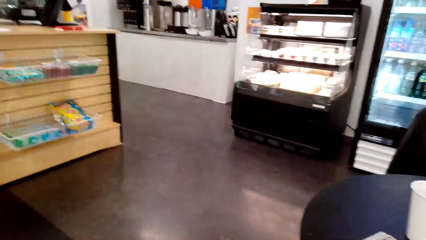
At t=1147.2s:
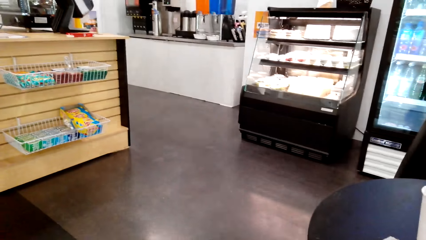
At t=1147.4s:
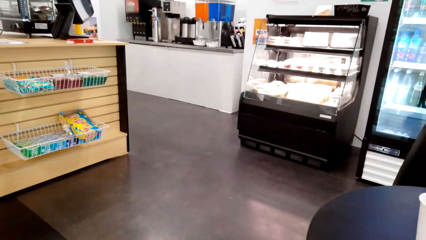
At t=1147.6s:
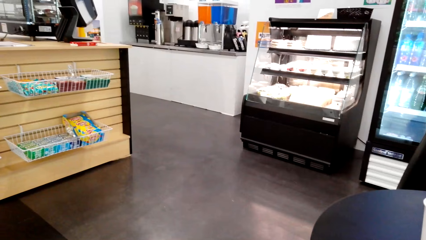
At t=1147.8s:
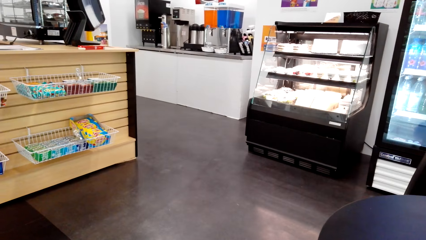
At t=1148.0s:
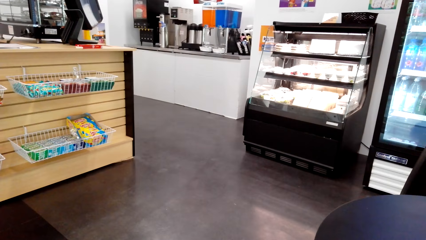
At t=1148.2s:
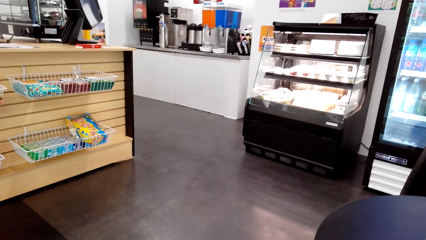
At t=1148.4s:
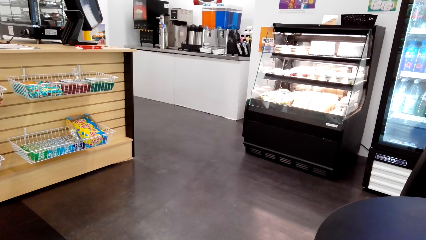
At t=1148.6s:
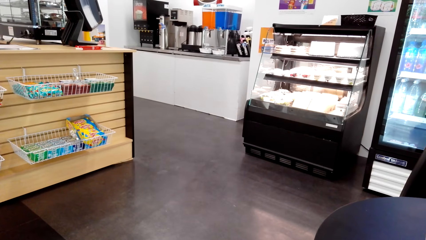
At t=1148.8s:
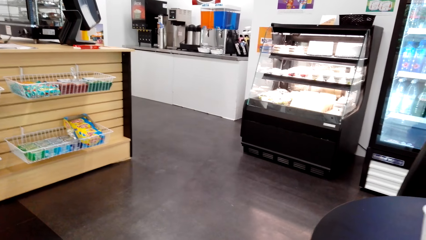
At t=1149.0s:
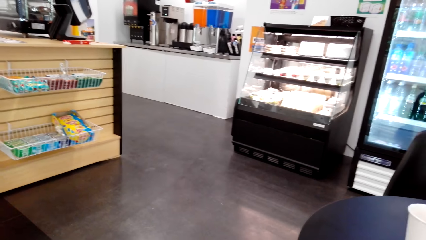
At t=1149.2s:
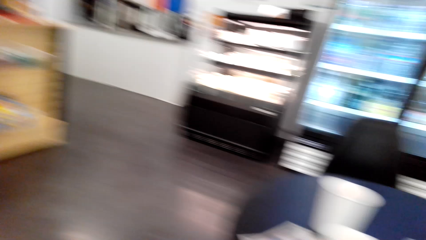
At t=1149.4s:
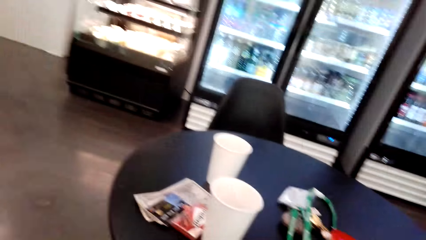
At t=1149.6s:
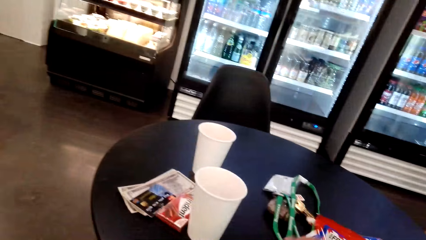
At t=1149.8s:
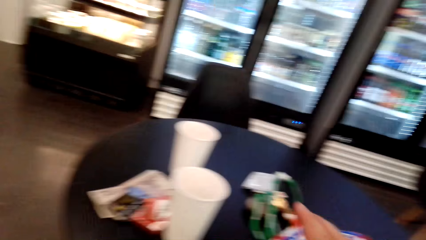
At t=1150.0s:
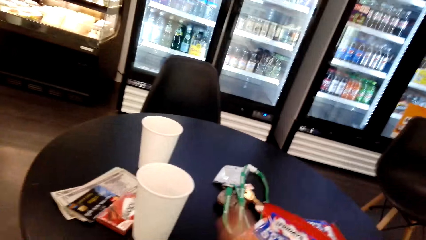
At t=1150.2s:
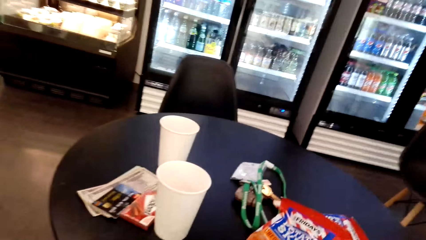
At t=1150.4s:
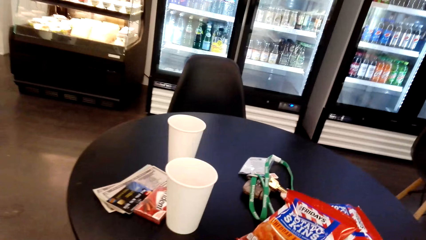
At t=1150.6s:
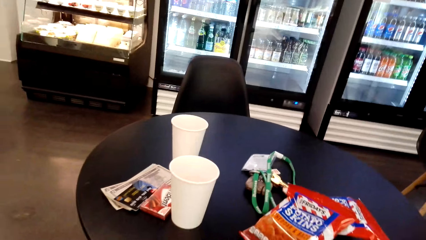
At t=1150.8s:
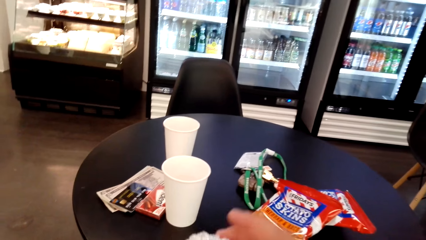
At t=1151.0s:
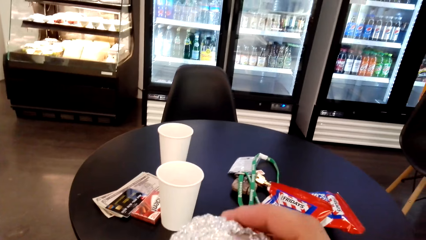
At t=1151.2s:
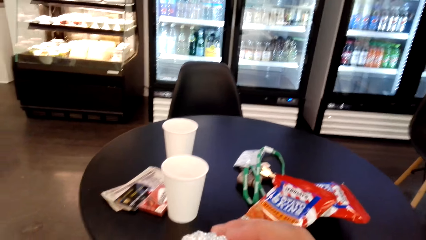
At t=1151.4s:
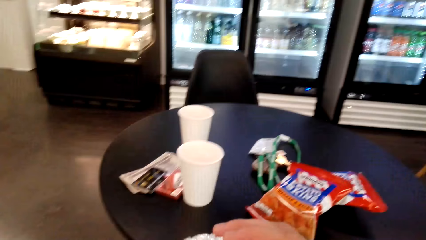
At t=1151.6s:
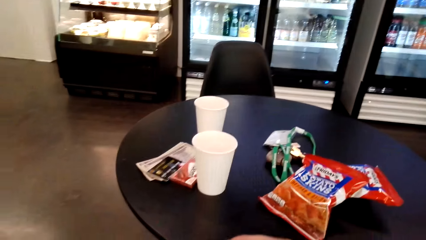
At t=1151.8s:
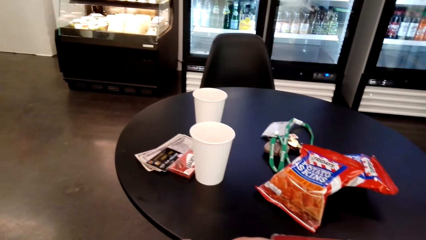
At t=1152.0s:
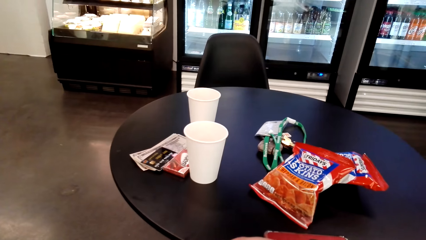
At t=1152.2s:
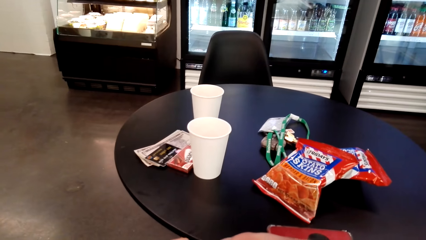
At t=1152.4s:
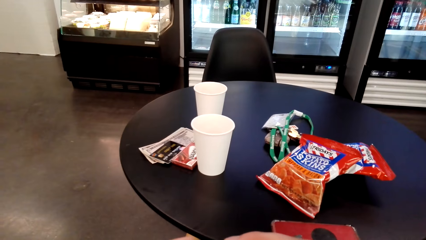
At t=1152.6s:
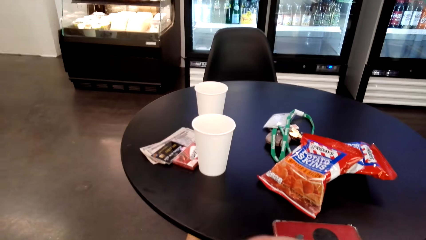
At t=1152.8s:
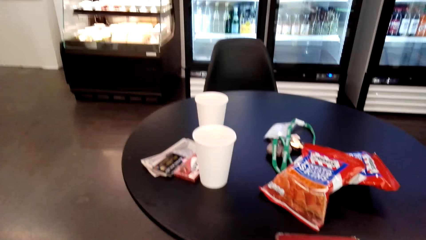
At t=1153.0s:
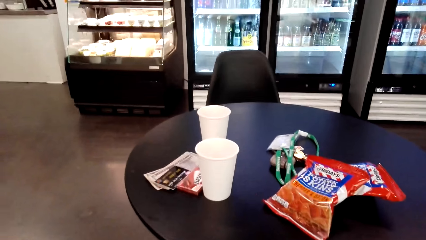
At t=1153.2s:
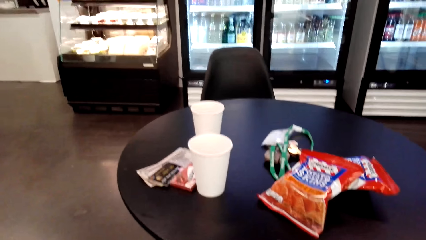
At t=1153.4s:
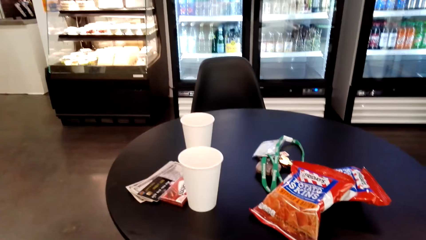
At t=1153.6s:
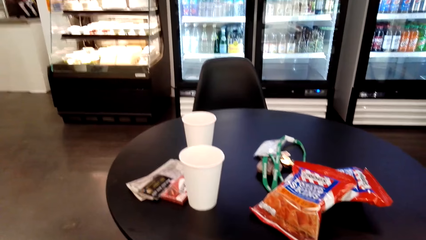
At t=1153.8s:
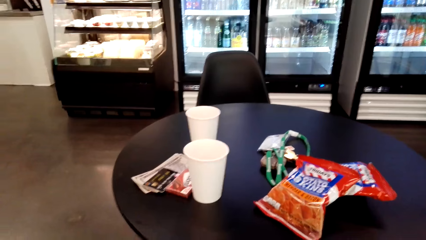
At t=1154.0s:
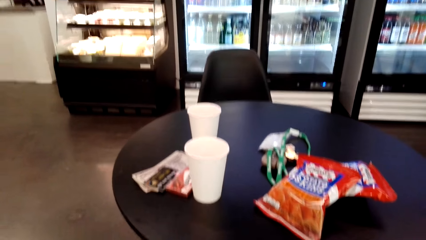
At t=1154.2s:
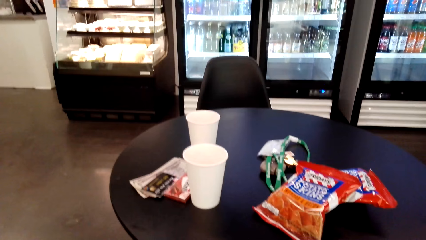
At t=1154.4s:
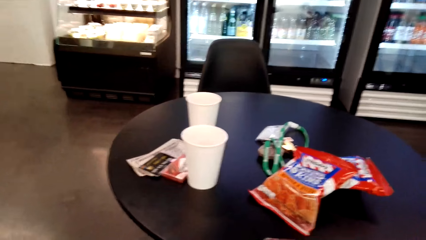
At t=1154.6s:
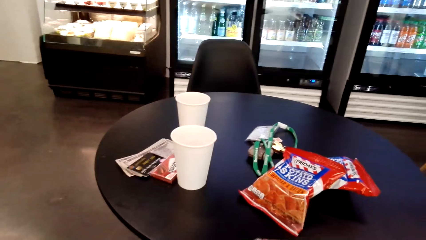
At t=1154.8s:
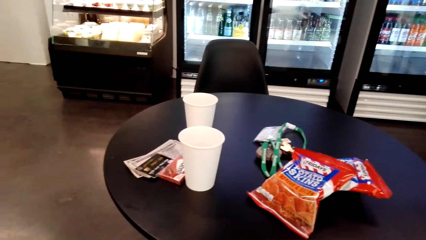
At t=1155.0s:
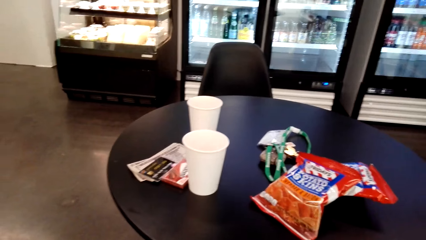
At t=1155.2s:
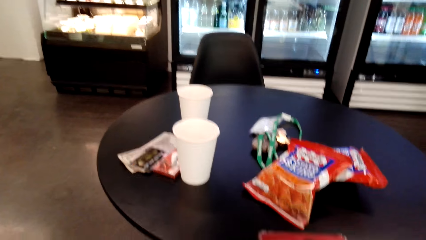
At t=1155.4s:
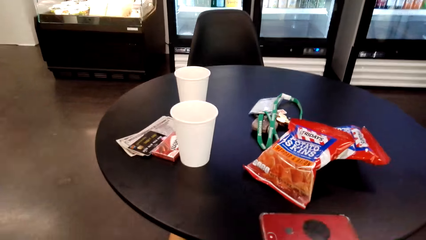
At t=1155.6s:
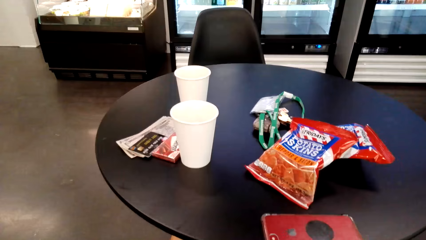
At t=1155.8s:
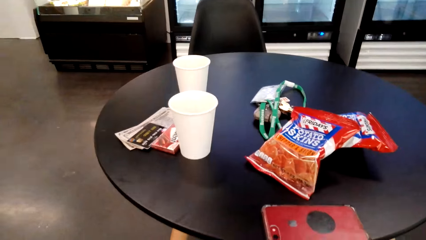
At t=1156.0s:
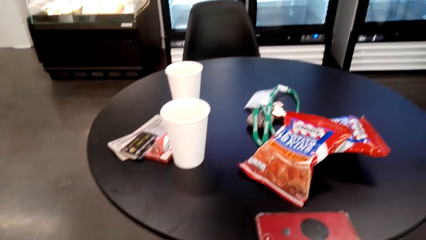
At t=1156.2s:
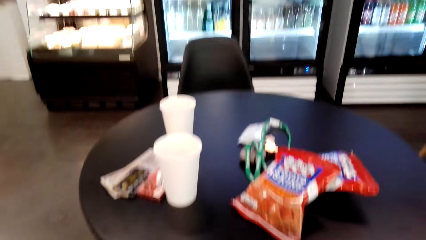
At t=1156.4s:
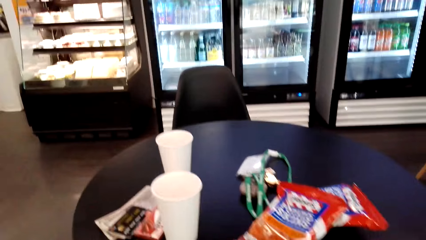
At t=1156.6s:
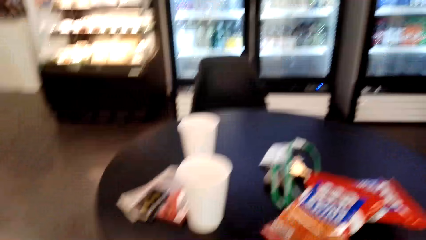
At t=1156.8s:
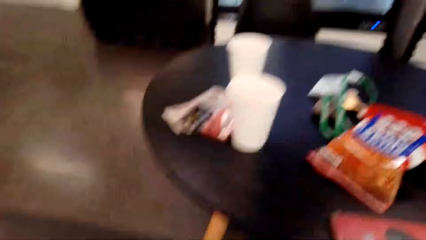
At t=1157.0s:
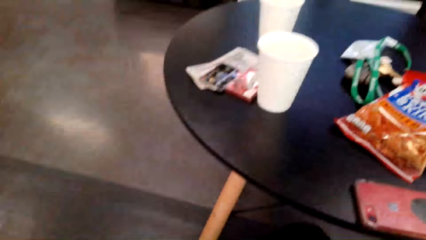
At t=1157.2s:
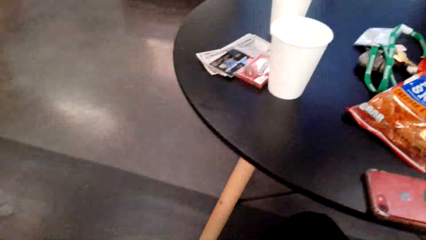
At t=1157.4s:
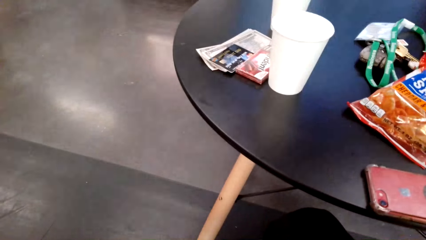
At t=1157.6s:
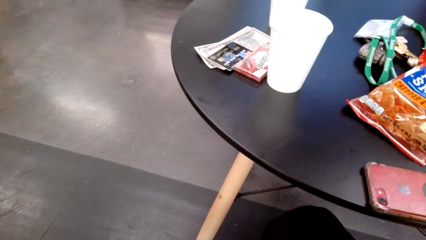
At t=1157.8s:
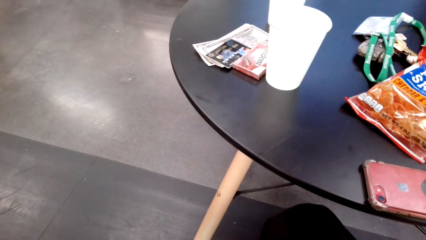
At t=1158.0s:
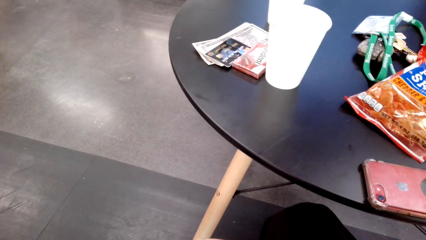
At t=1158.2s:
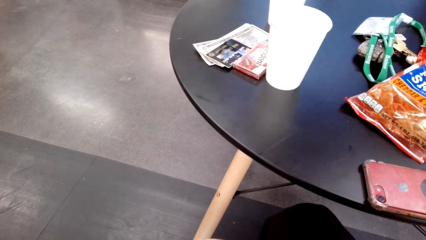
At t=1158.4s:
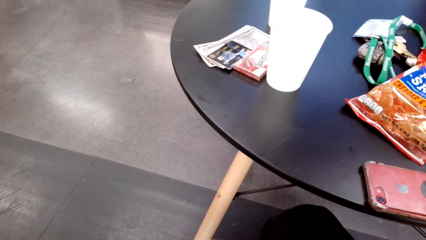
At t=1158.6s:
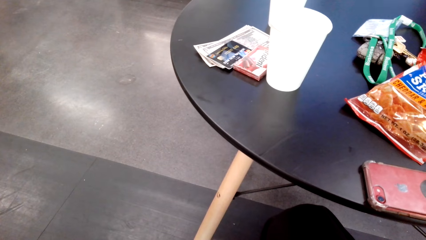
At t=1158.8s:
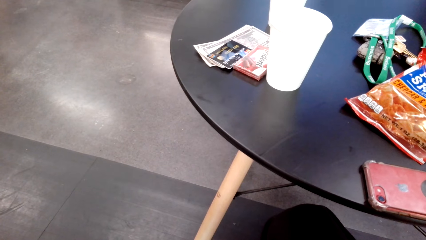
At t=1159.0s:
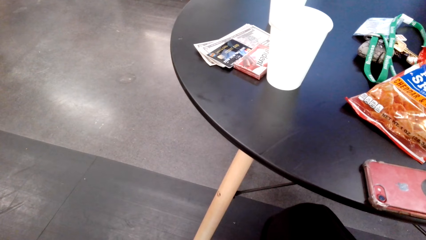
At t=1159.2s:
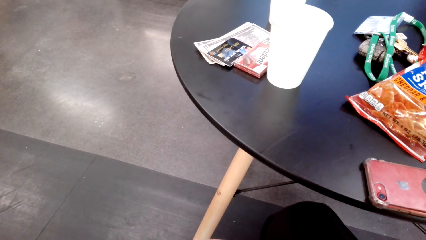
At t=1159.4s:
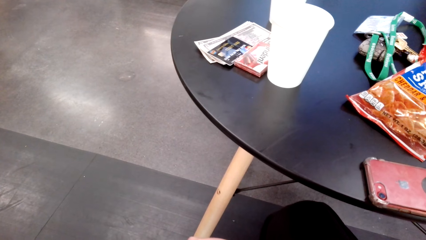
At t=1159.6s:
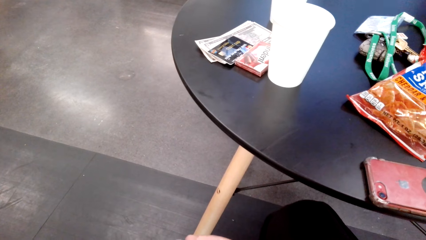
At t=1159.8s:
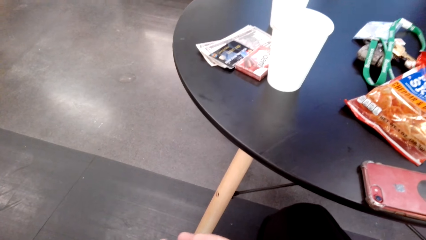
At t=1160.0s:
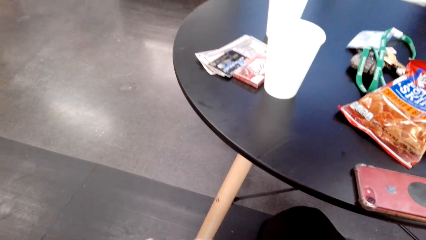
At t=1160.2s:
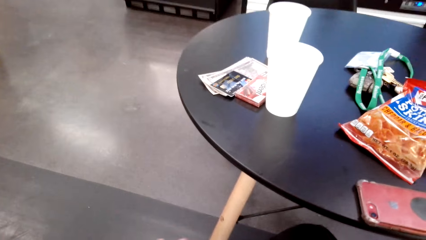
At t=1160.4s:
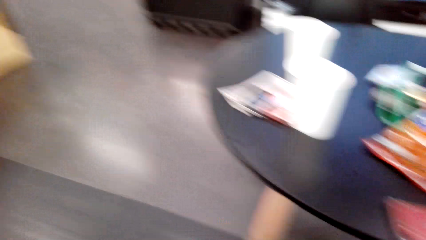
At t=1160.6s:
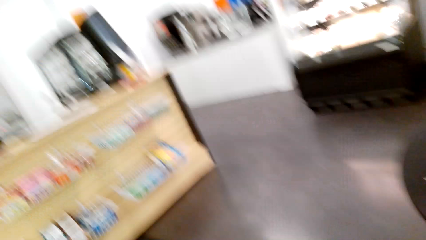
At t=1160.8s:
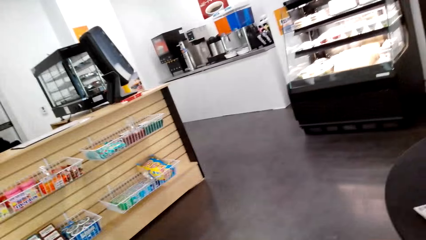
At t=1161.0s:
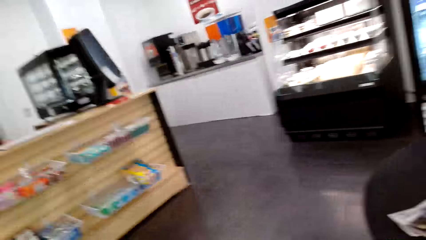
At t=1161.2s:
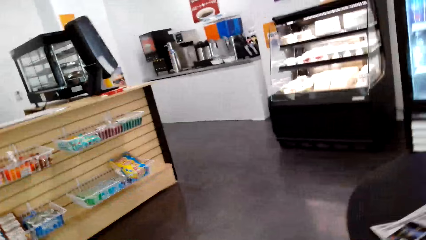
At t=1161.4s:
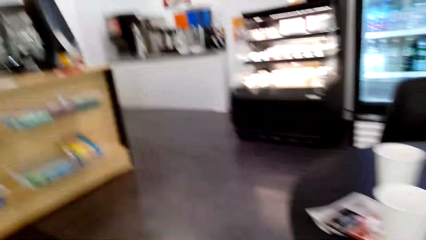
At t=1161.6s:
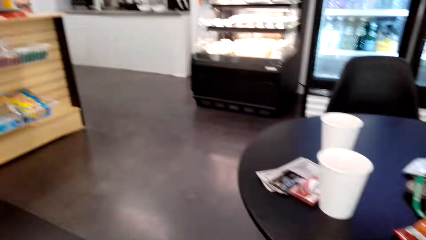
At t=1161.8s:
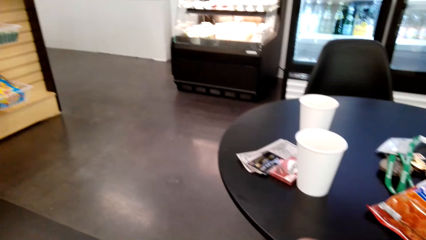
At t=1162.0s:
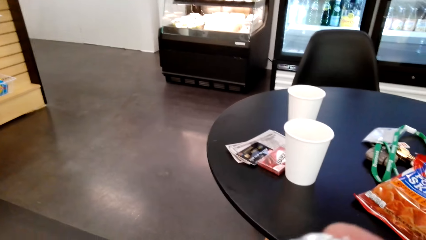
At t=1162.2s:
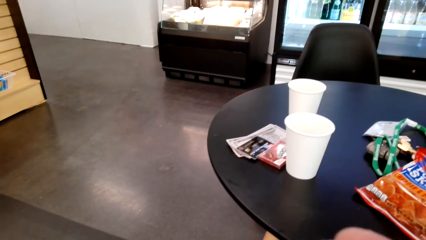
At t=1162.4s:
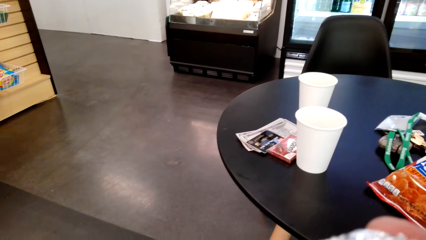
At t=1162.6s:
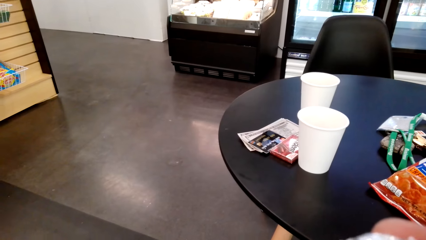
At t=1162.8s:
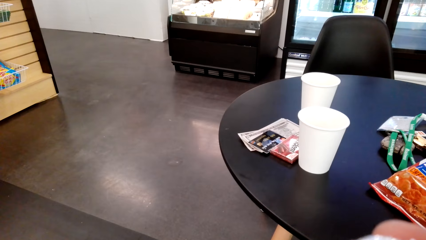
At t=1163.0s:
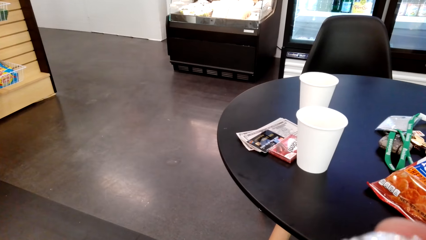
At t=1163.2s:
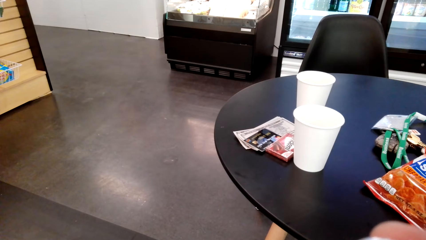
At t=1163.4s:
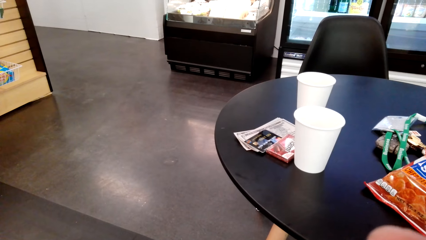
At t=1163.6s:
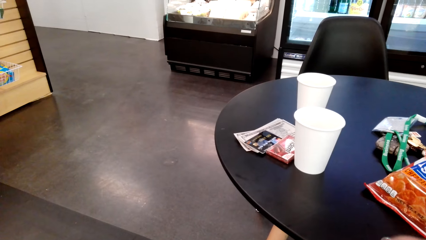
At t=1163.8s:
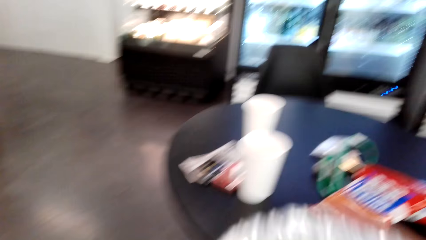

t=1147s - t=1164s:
The camera wearer looks around. He moves his hands. He looks around the supermarket.
